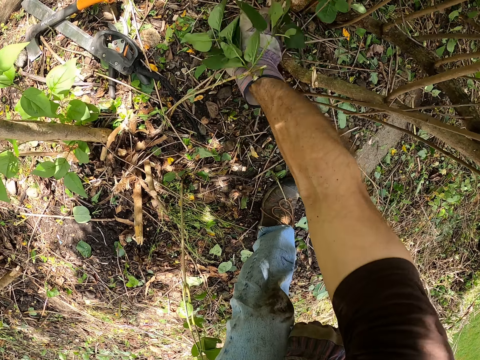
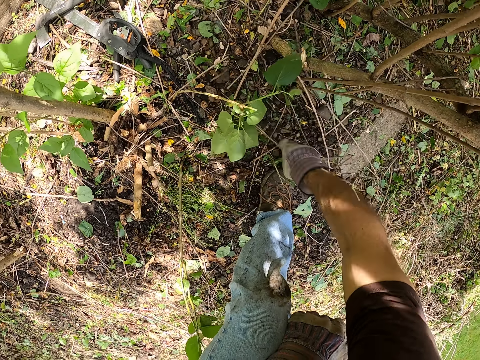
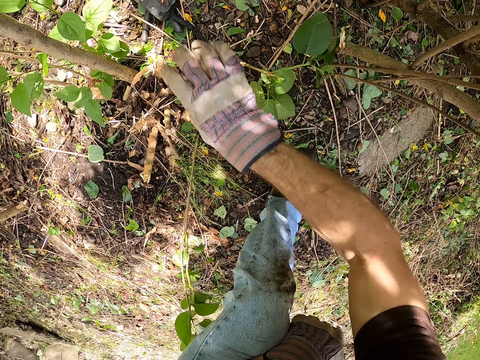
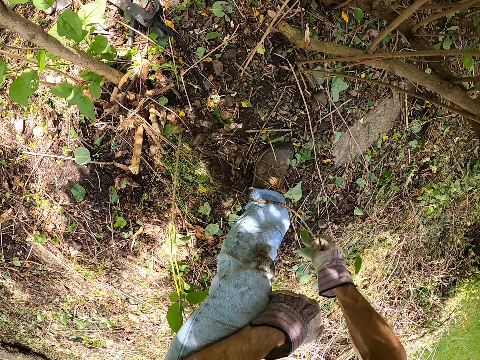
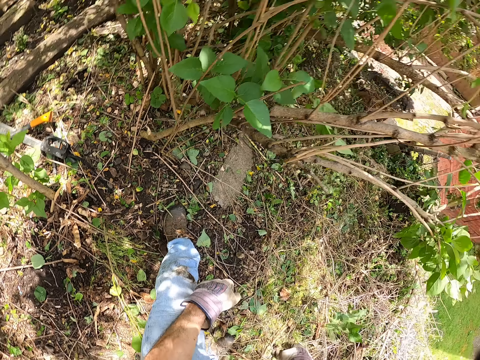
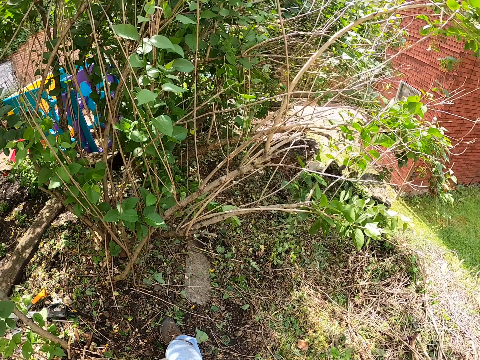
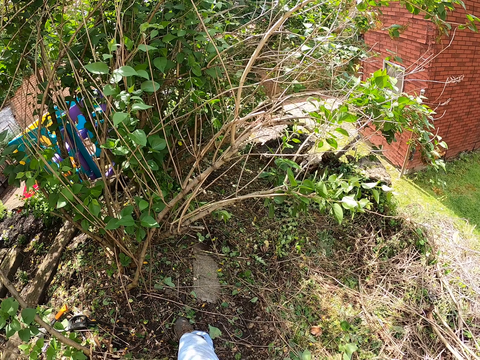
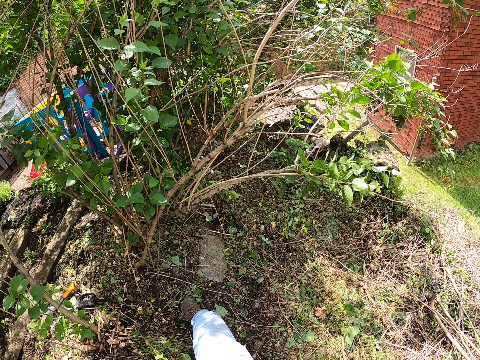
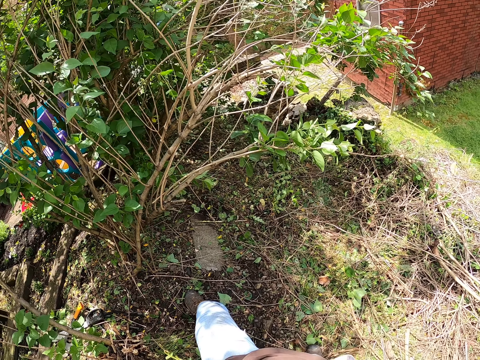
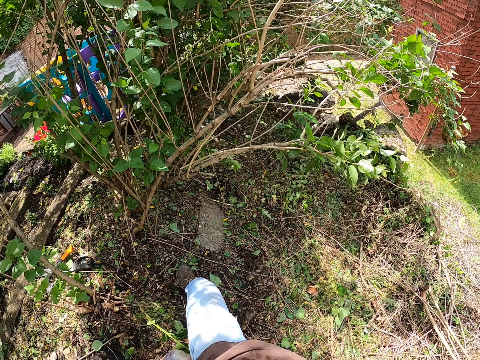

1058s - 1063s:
The camera wearer uproots wood. They throw the wood. They stare round the bush.
